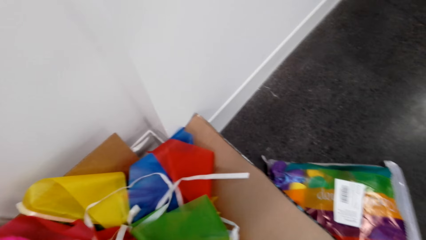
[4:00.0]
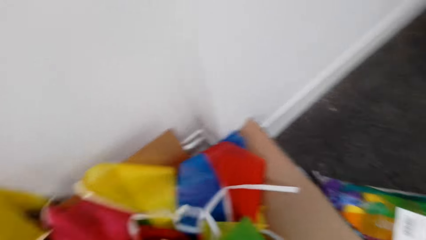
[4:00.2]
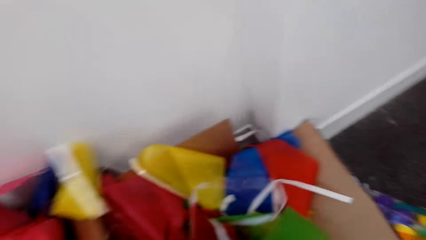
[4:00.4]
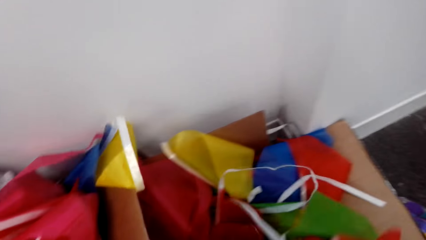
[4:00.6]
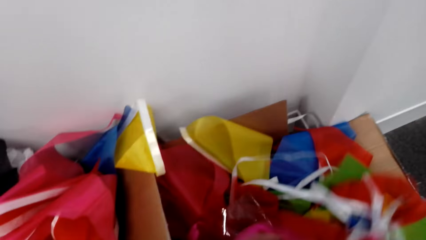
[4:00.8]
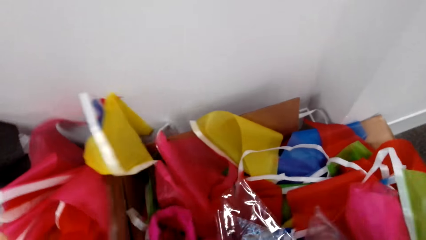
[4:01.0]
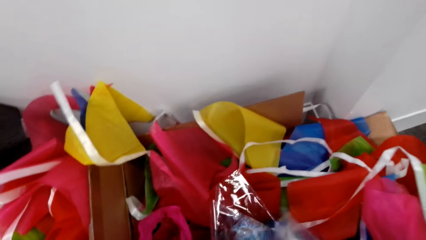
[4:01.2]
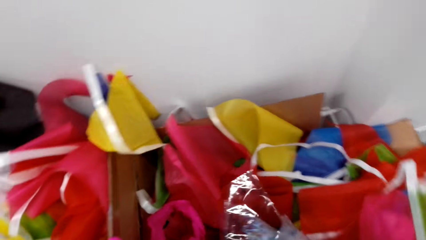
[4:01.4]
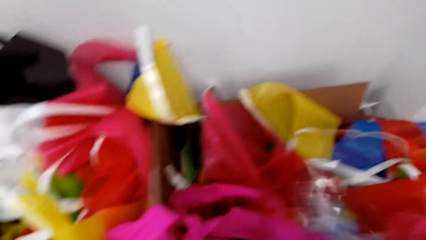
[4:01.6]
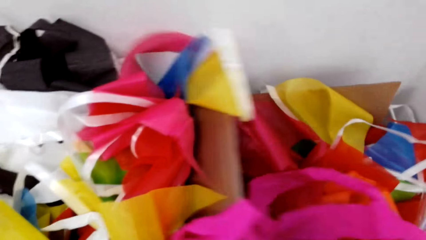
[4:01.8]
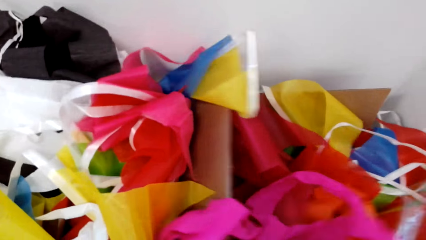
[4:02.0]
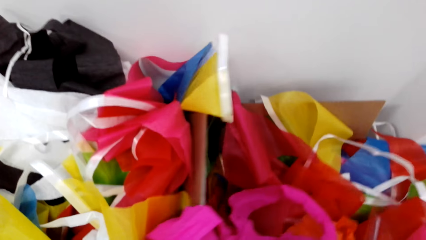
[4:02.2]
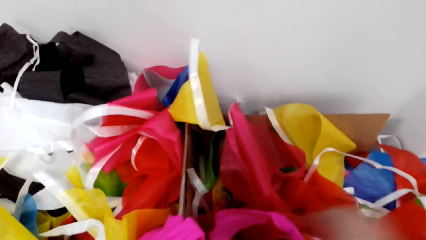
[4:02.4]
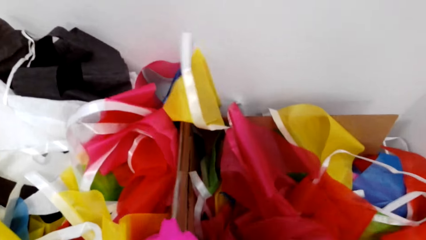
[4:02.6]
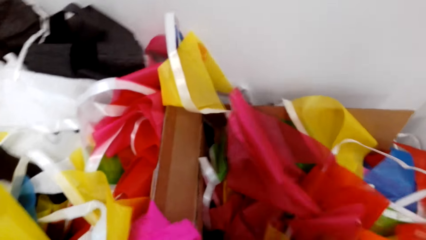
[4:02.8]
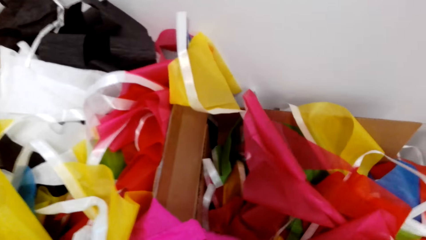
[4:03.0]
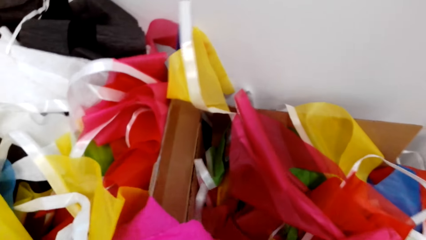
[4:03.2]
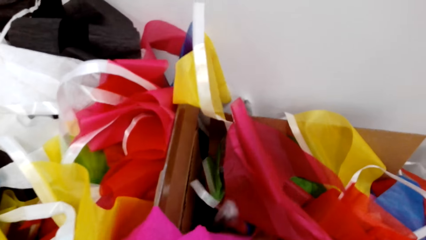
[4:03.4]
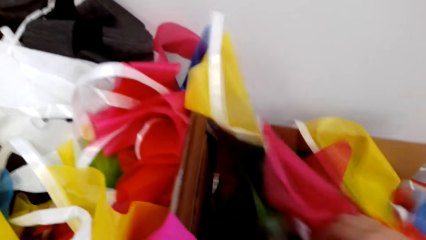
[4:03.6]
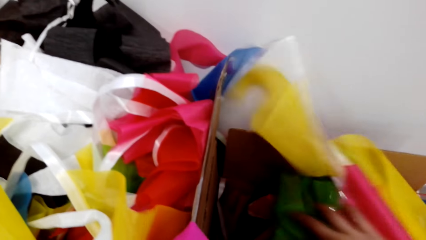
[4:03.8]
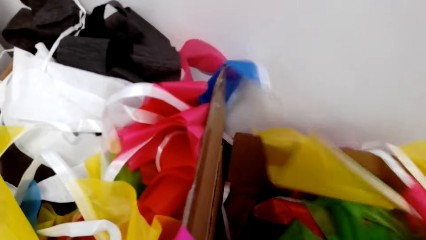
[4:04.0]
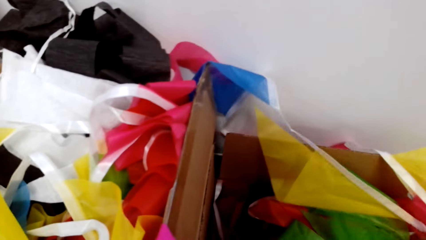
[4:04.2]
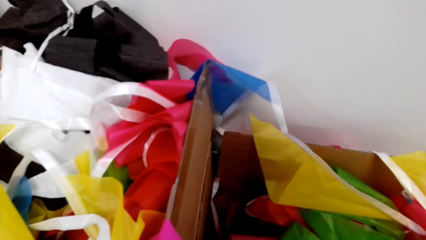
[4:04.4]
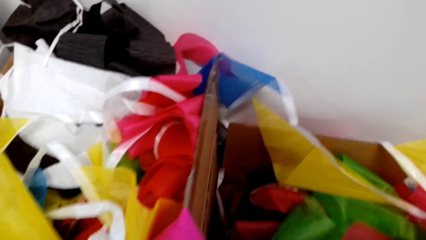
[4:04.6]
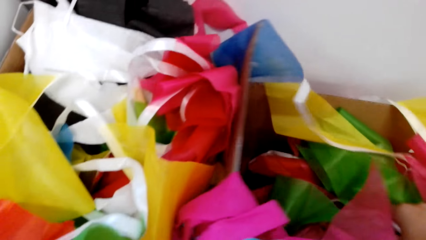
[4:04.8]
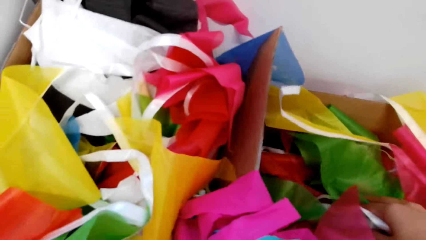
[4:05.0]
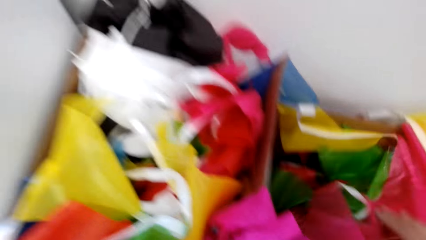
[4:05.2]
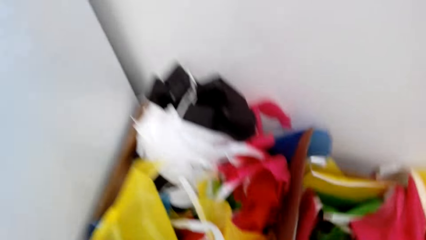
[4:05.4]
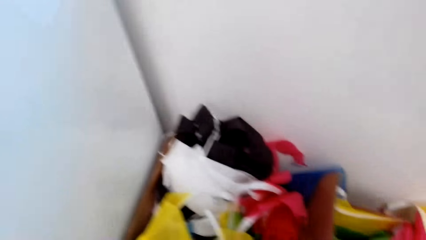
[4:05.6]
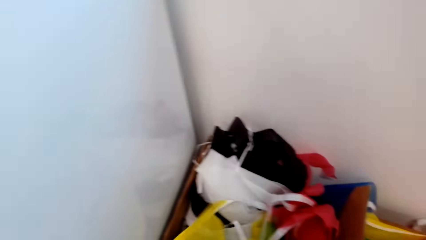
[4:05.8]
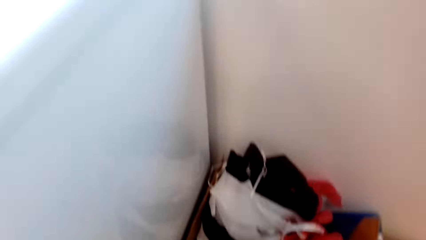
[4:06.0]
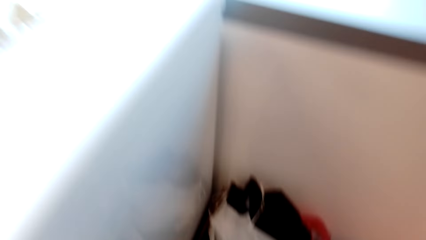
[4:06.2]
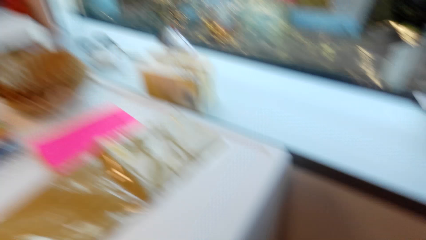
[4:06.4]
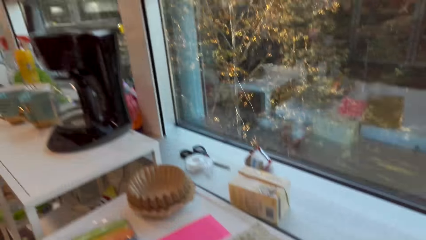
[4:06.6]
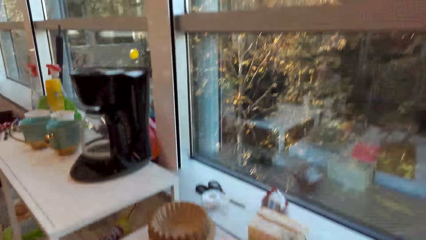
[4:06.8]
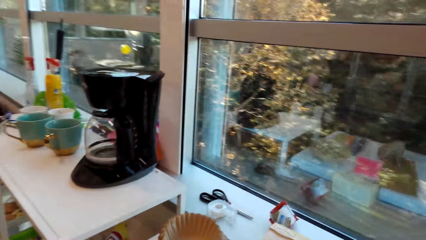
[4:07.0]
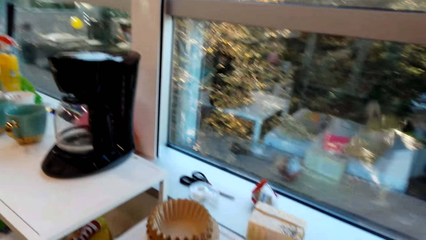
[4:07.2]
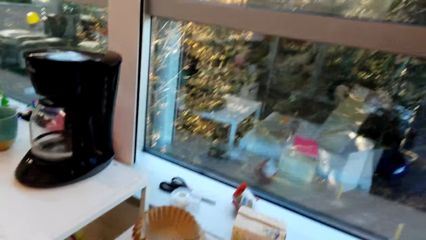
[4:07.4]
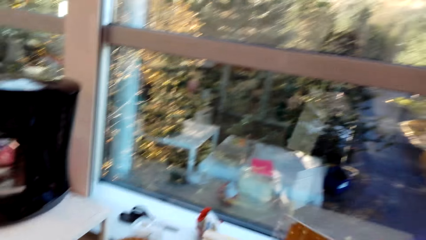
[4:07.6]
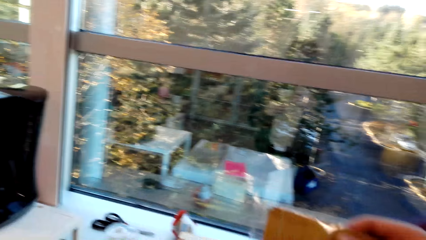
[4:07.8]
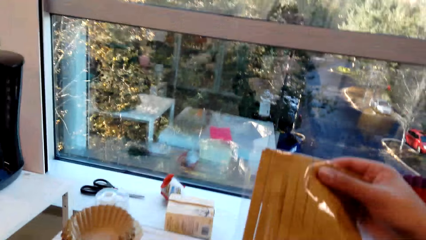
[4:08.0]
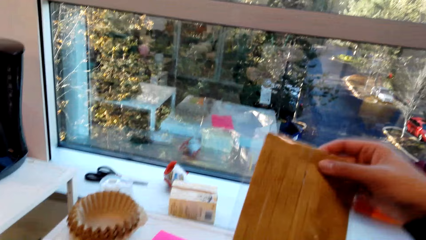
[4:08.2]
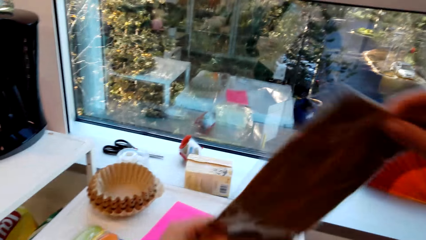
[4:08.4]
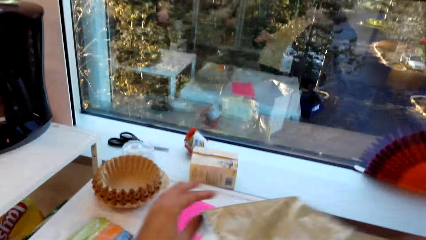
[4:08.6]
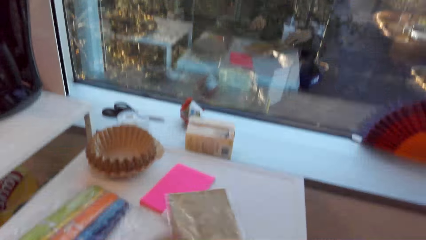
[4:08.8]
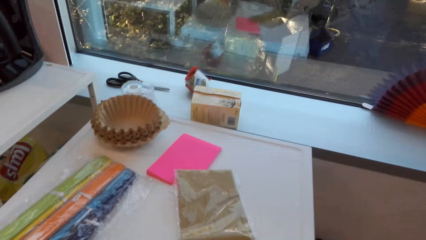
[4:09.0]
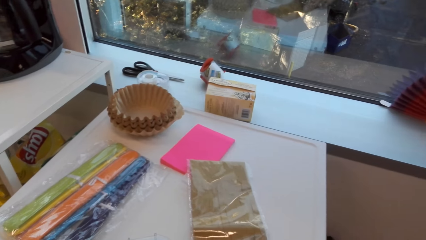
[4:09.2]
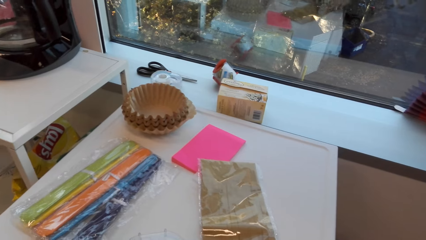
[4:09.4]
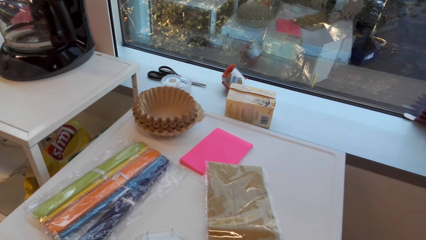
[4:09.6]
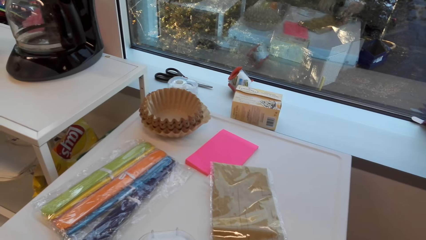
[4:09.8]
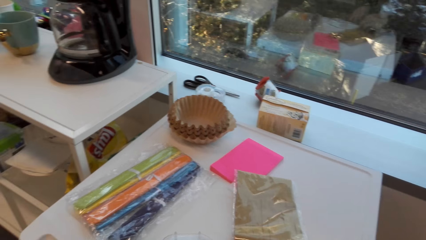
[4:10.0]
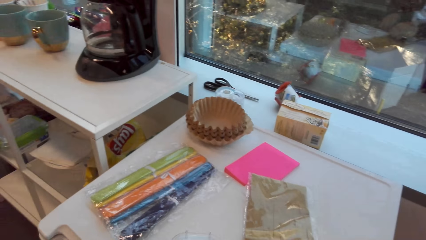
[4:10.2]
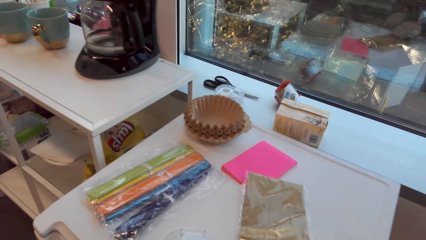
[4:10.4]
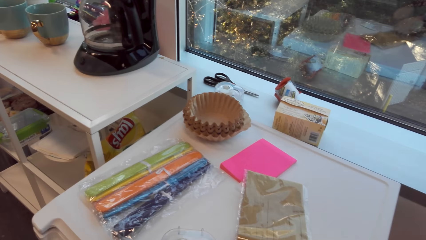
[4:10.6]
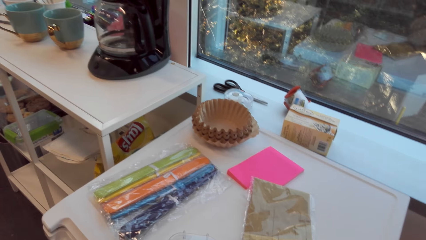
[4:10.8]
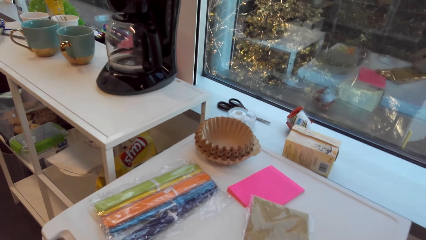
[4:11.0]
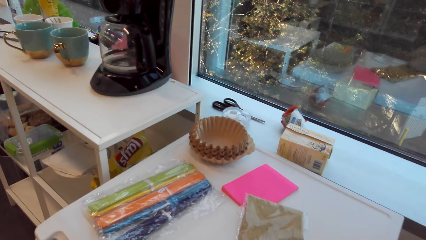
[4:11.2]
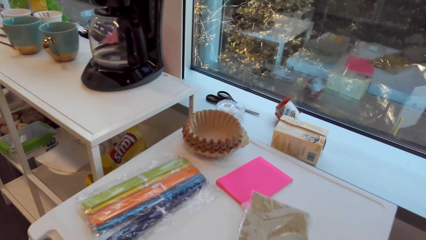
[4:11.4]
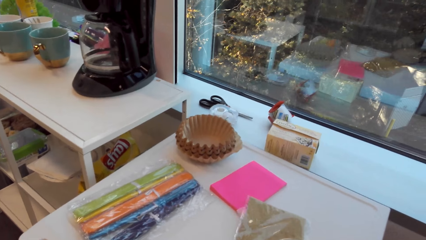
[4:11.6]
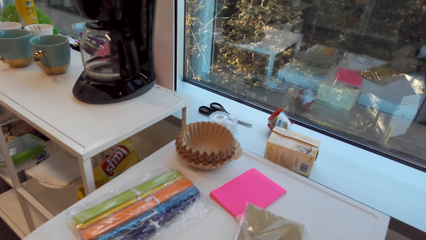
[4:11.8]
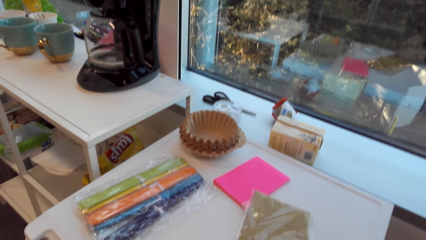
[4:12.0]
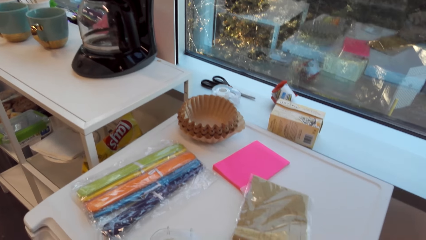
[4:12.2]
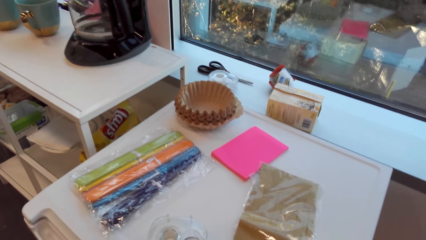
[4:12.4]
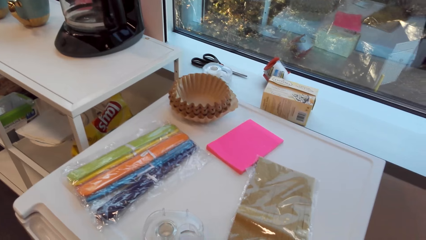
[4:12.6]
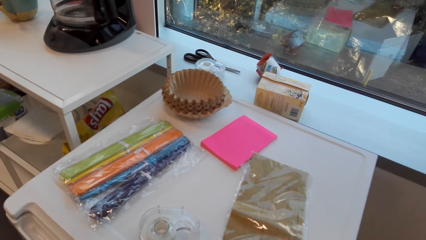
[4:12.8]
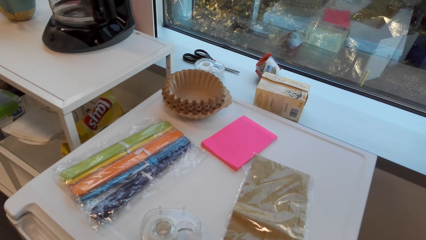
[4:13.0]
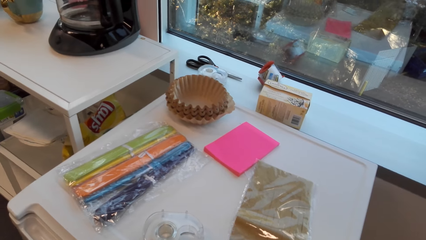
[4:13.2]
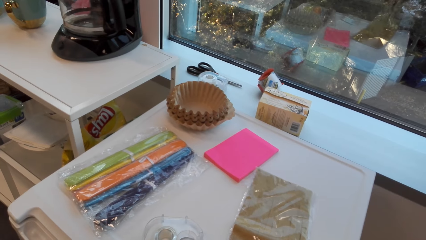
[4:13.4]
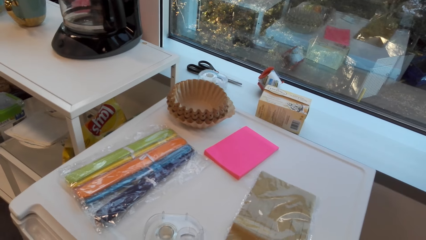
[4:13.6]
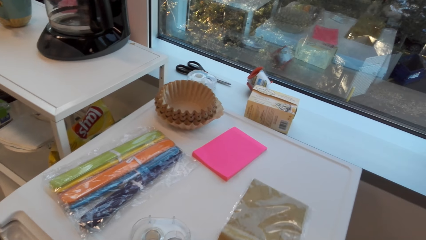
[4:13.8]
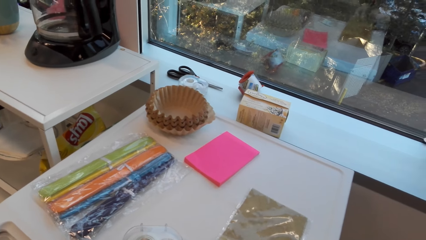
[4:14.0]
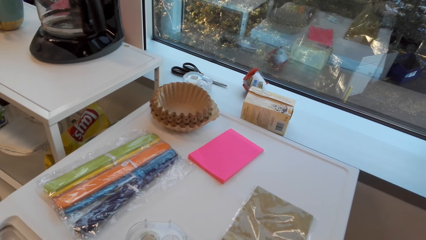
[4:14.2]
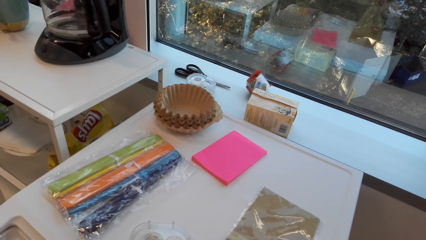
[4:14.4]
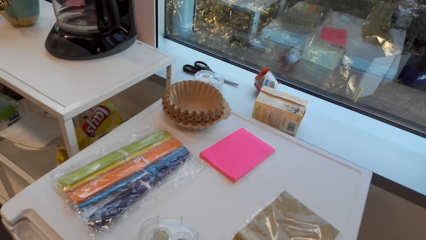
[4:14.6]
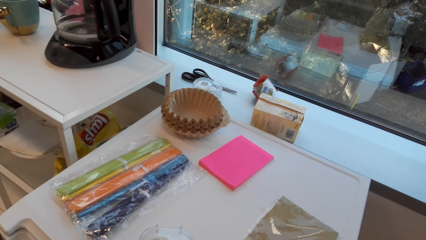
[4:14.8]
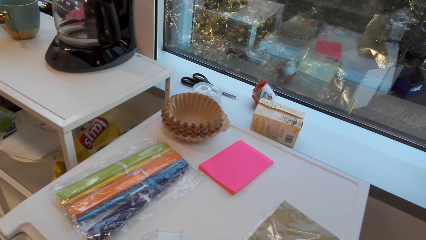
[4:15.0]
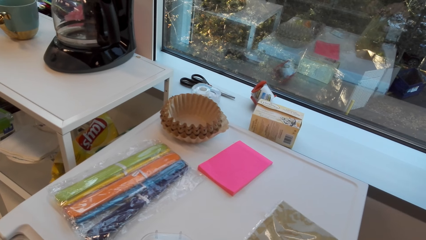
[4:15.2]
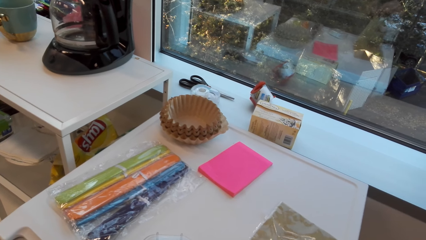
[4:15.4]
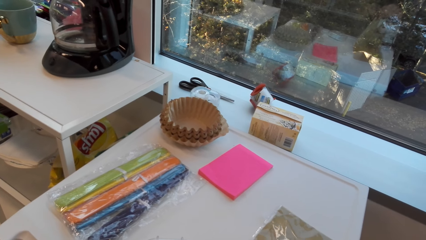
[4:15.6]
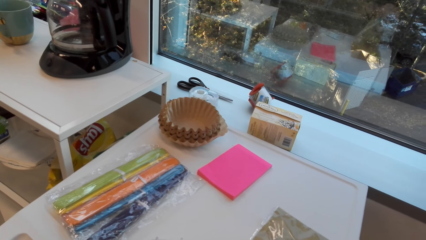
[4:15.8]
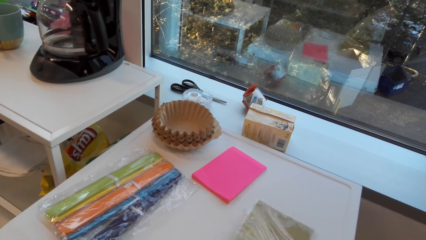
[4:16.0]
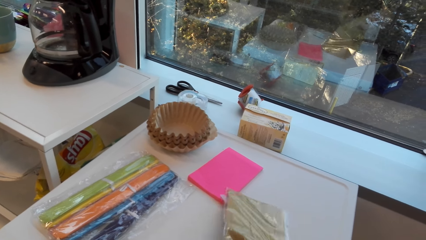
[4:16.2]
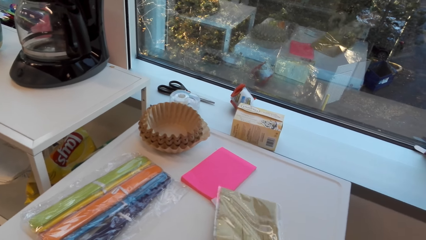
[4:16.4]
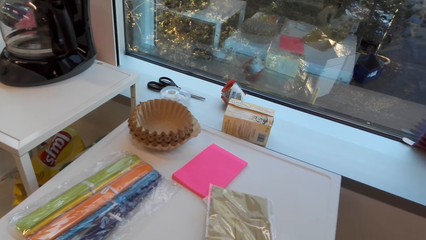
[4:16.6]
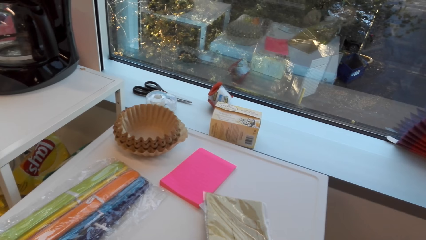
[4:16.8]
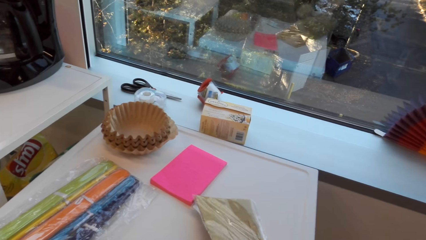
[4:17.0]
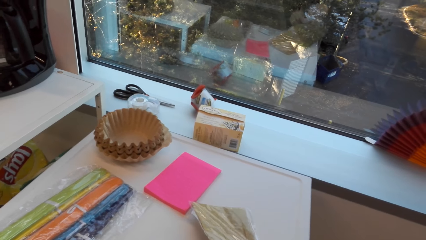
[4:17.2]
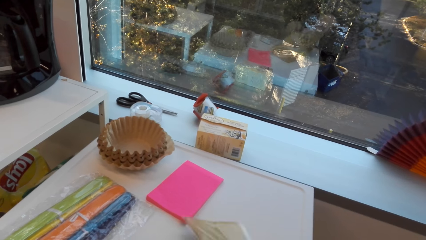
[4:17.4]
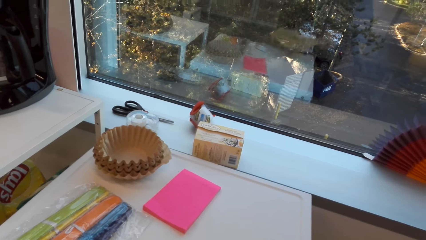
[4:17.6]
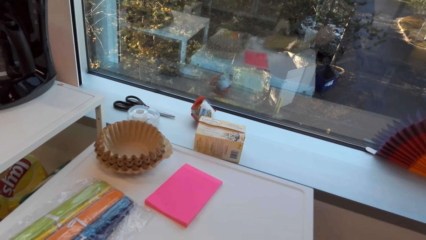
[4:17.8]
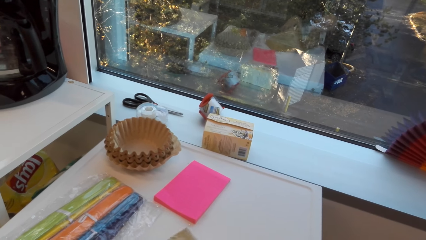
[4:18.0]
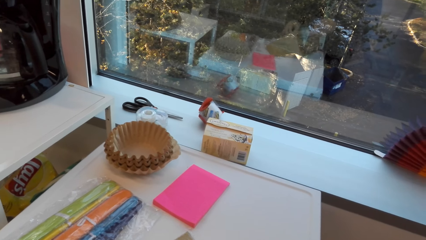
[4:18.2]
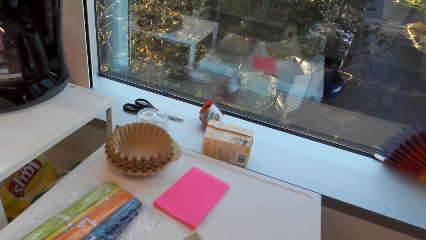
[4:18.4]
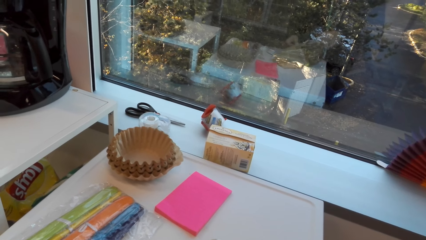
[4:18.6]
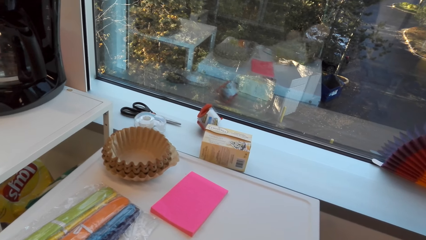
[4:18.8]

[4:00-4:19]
The camera wearer moves around the room. They pick up the plastic paper. They hold the decorating item on the hand. They turn the plastic paper. They place the decorating item on the fridge. They place the plastic paper on the cabinet. They open the plastic paper. They tear the plastic paper.
